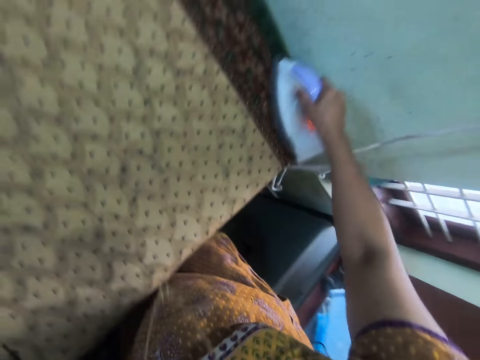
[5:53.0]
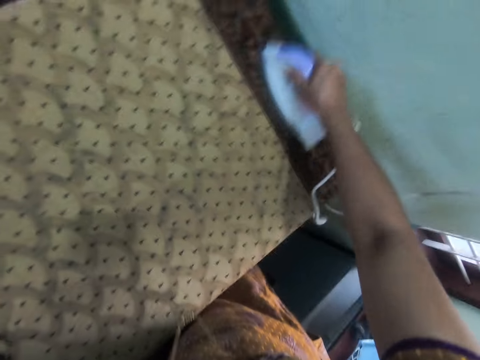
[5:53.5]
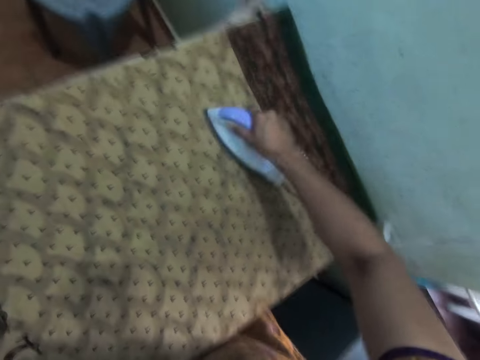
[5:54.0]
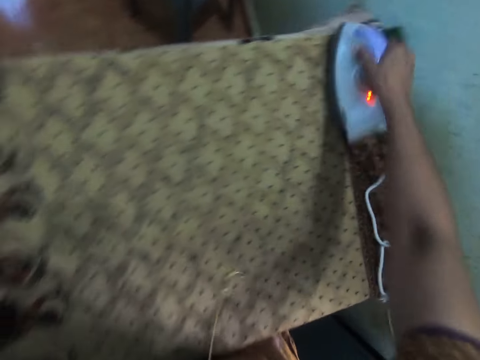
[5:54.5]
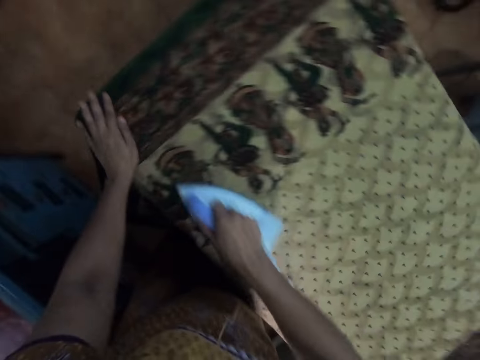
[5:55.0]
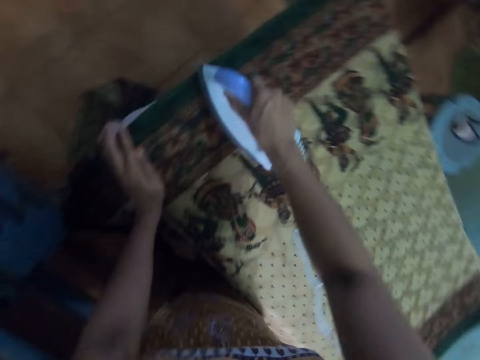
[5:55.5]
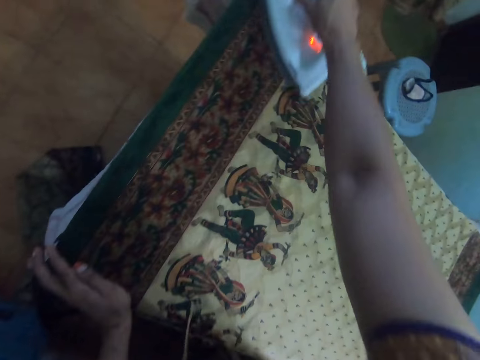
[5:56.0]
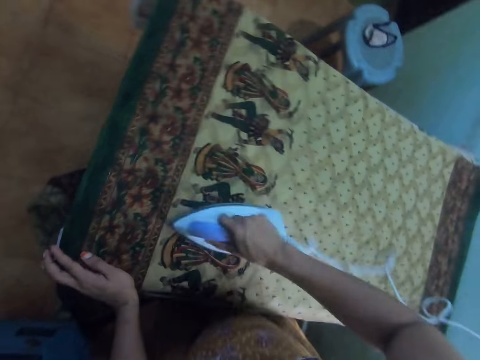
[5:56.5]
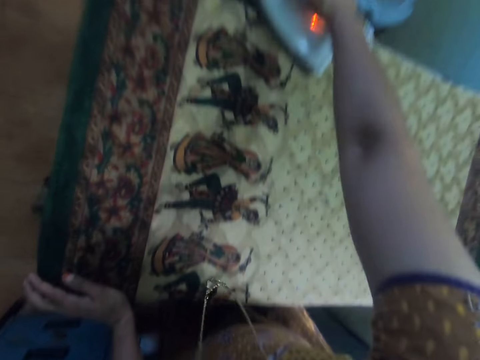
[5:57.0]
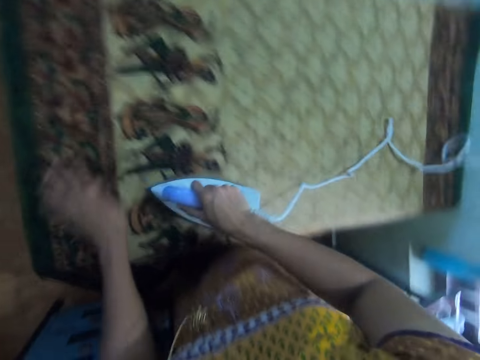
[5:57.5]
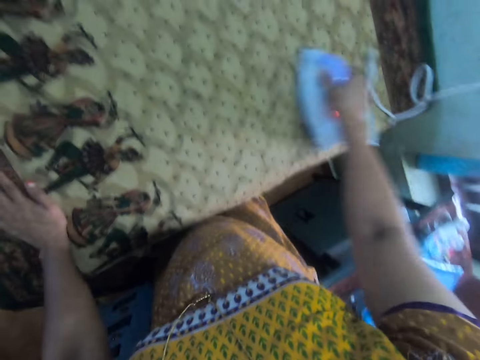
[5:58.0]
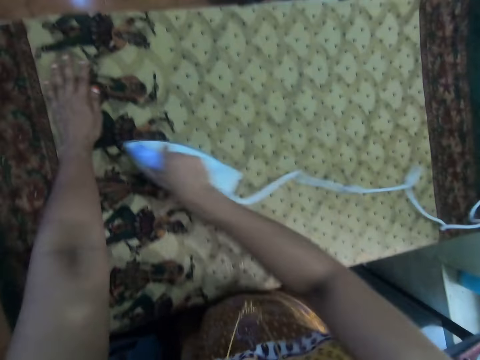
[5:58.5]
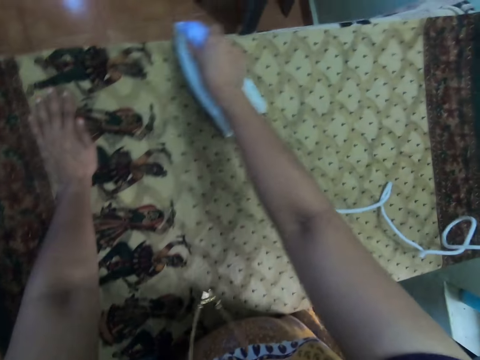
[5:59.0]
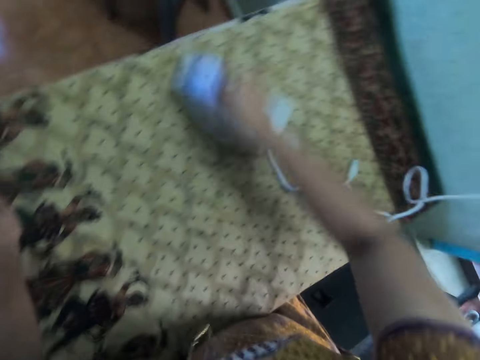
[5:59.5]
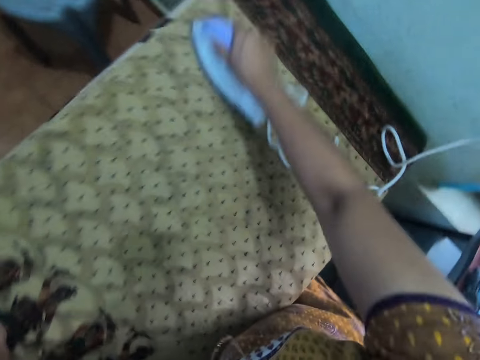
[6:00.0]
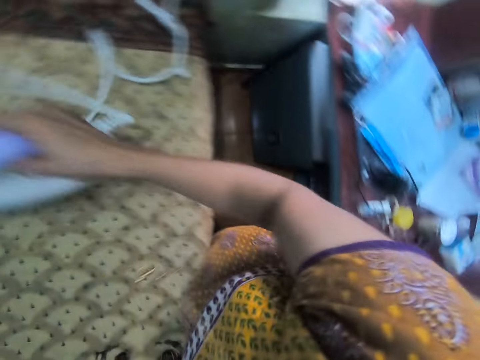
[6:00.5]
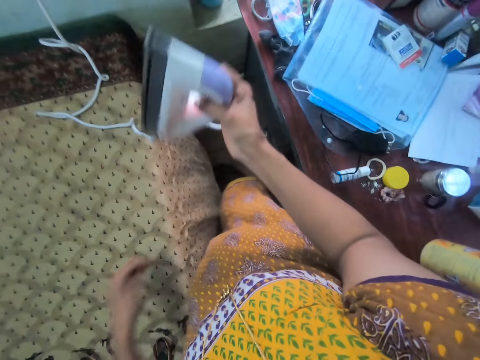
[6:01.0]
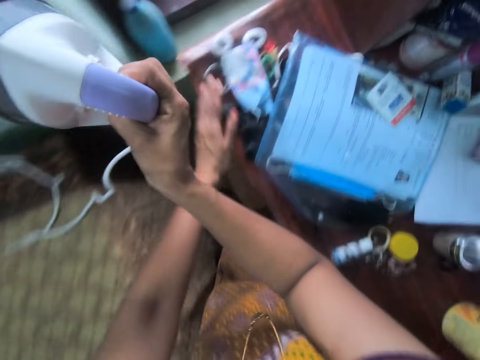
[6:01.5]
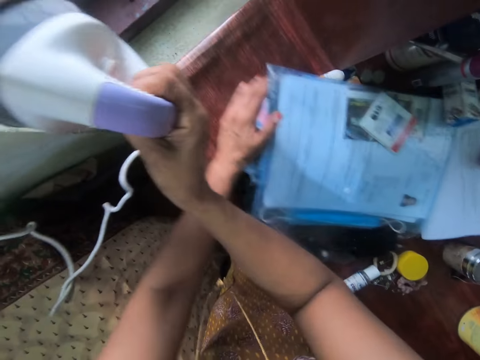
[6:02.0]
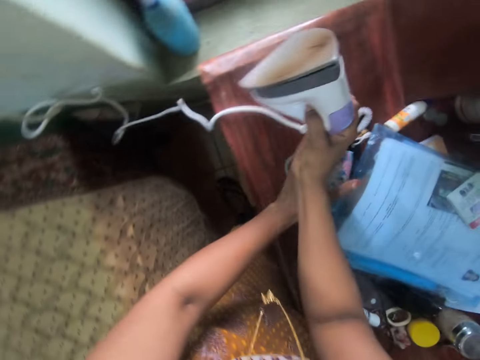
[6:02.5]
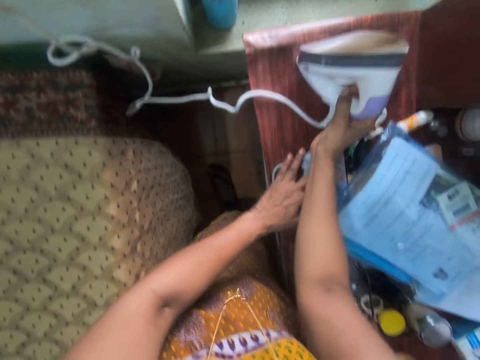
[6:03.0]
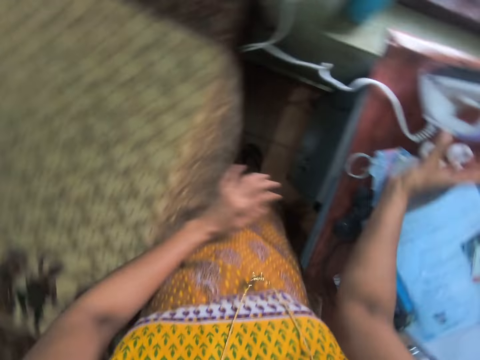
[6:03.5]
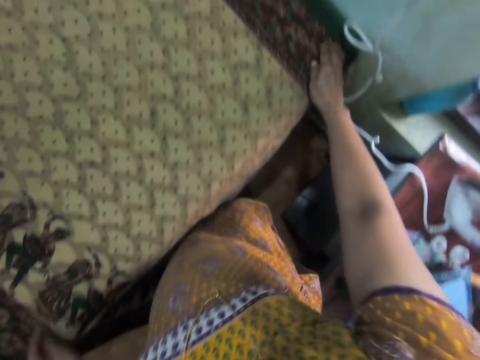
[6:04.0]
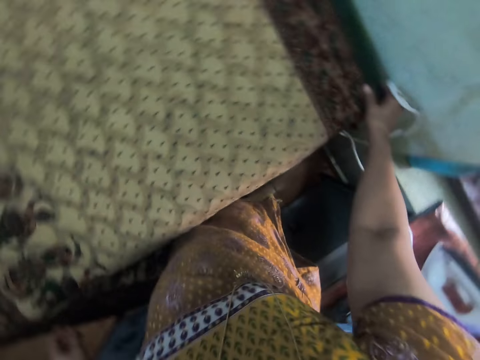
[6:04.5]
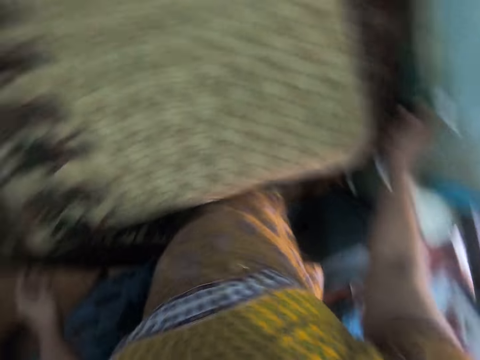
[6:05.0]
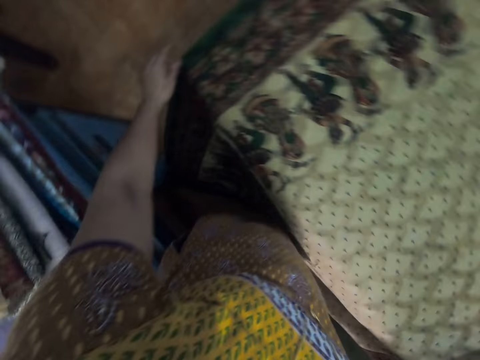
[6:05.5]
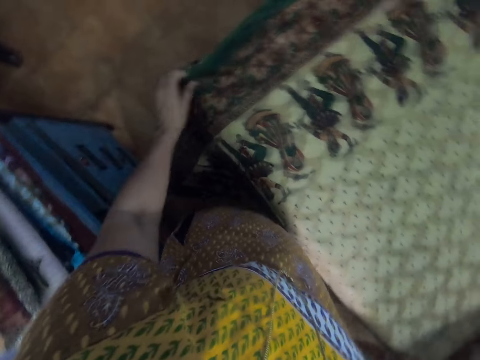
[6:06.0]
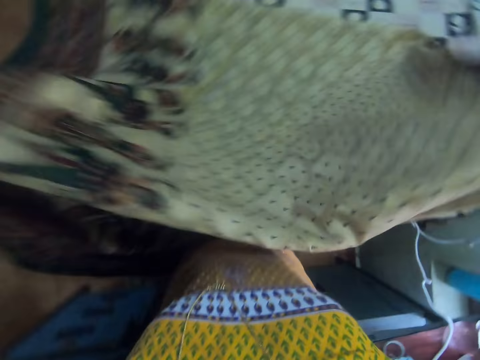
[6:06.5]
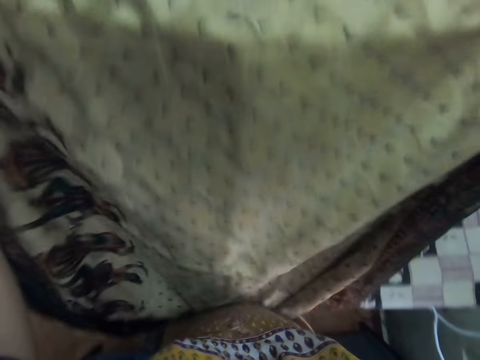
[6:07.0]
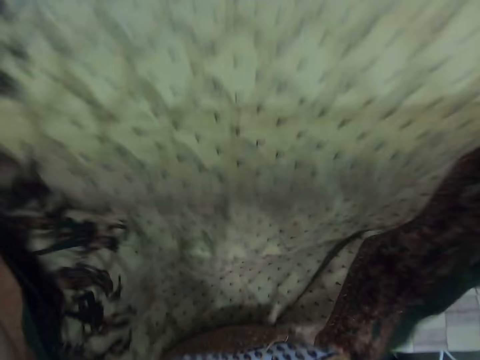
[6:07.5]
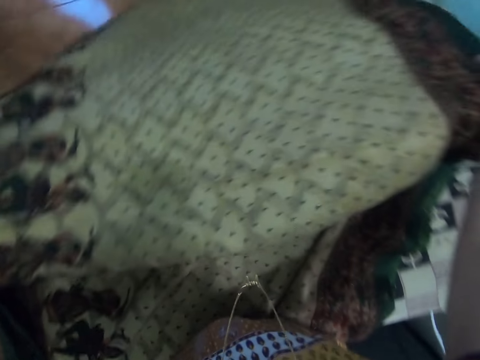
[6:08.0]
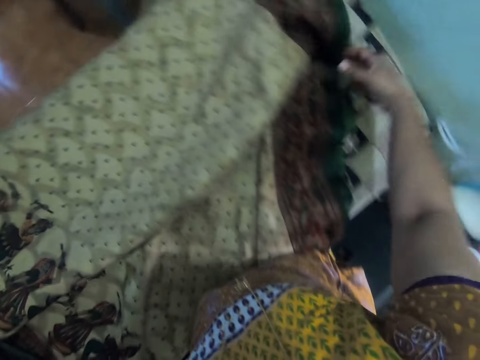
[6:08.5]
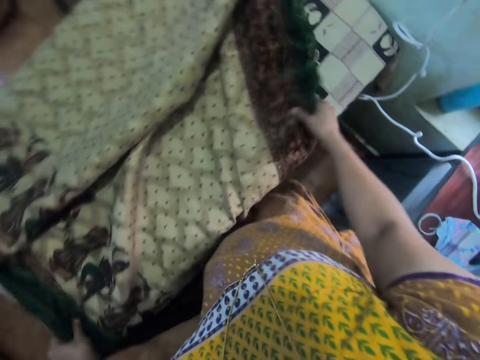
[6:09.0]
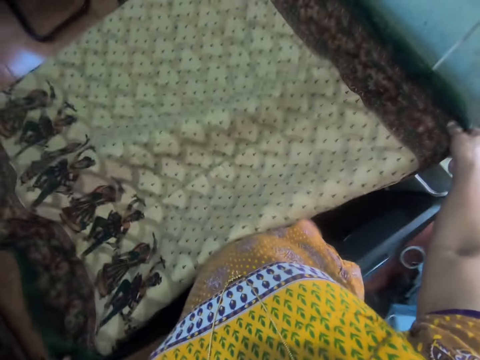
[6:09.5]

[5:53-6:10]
The camera wearer moves a hand repeatedly. They push the items on the table. They place down the iron box on the table. They stretch the cloth. They hold the material, hold the material with both hands, pick up the material, put the material on the table and adjust the material.

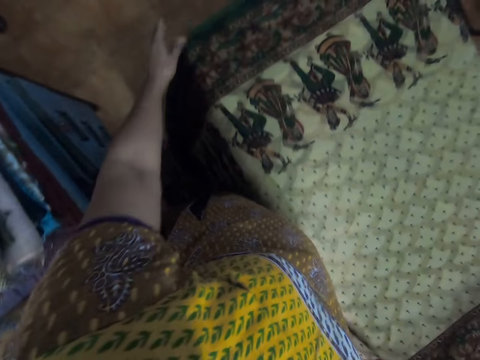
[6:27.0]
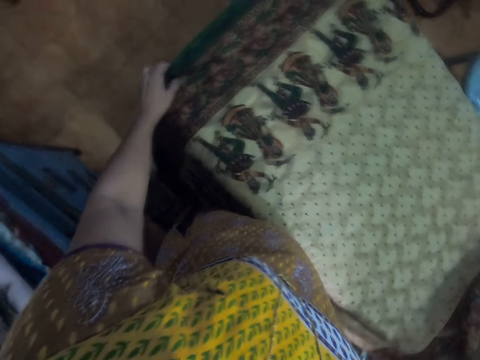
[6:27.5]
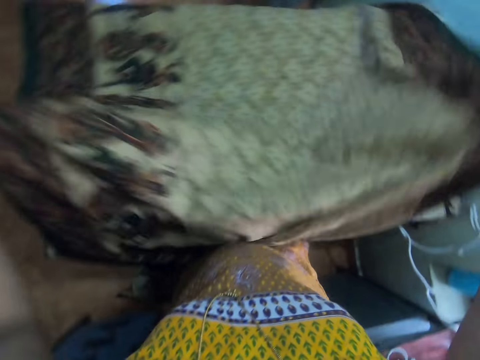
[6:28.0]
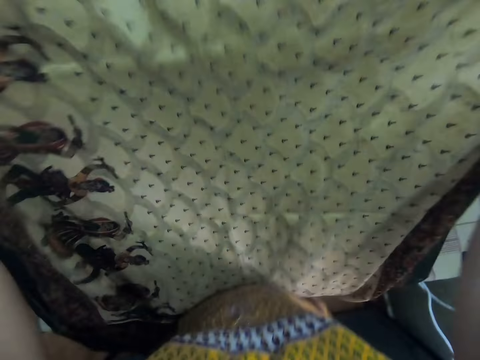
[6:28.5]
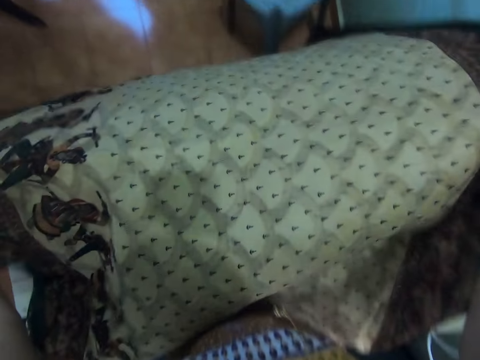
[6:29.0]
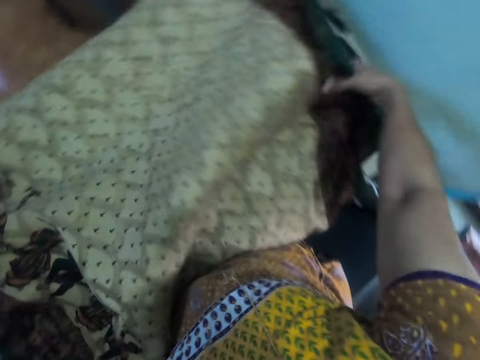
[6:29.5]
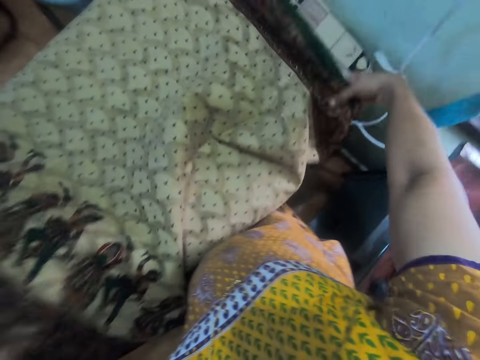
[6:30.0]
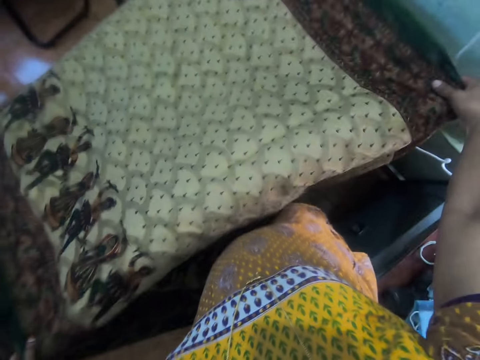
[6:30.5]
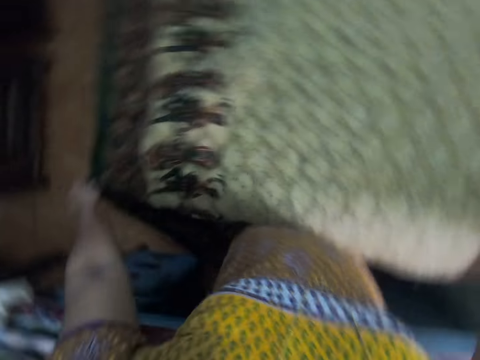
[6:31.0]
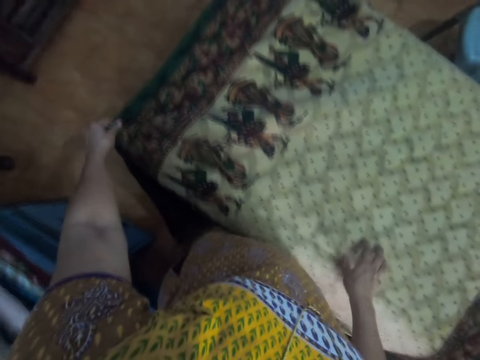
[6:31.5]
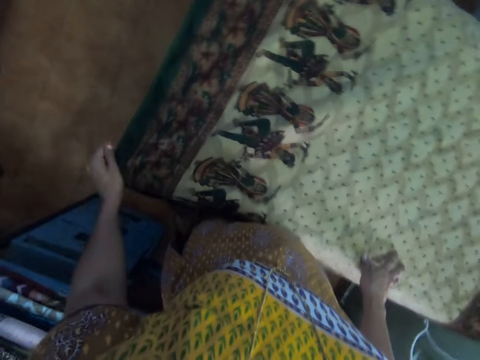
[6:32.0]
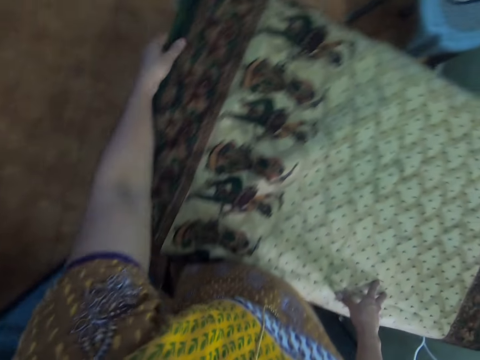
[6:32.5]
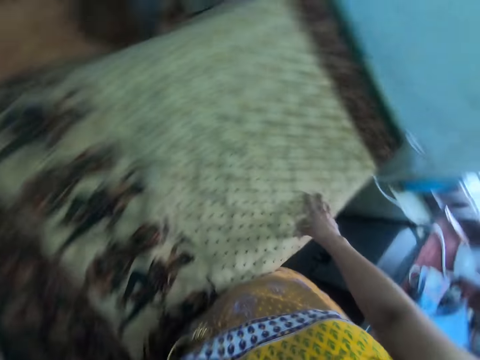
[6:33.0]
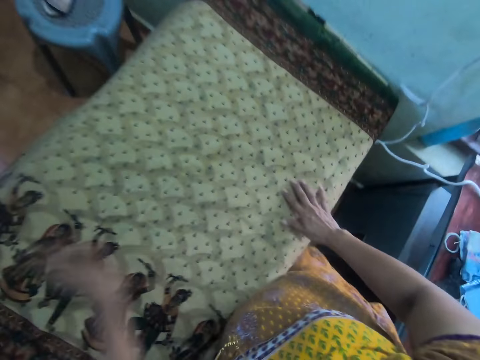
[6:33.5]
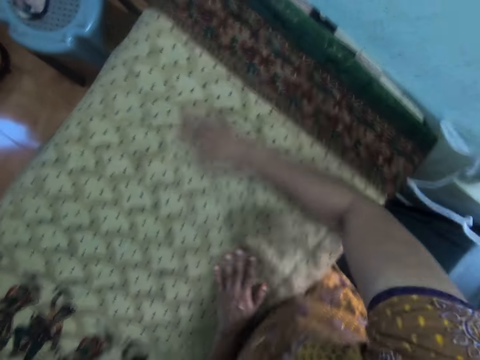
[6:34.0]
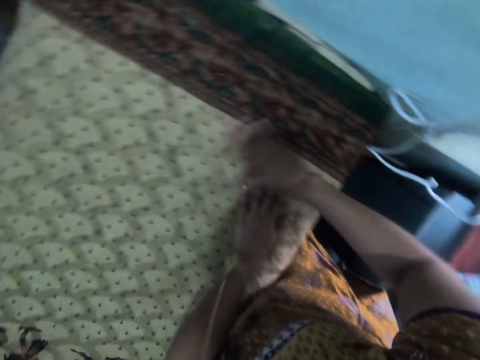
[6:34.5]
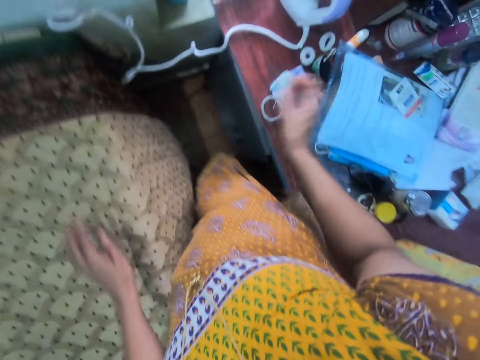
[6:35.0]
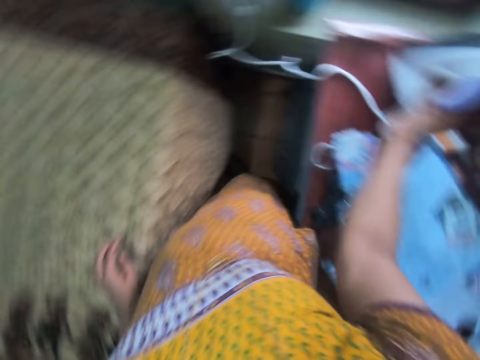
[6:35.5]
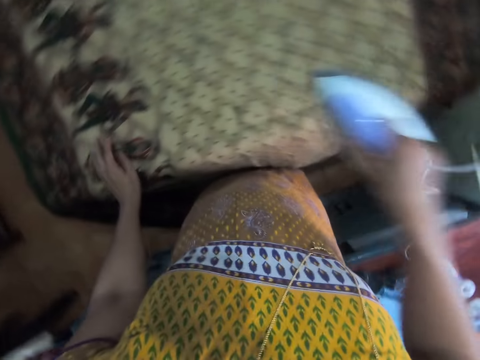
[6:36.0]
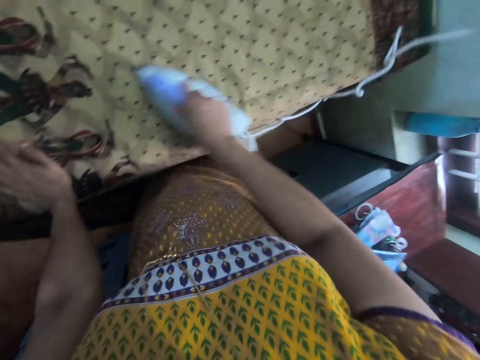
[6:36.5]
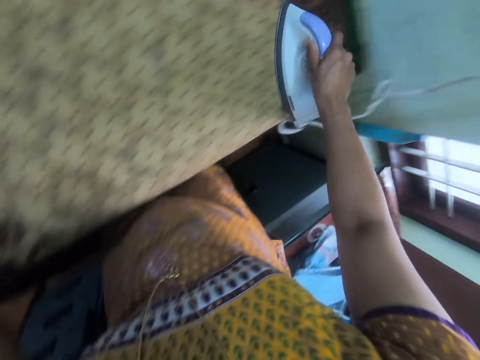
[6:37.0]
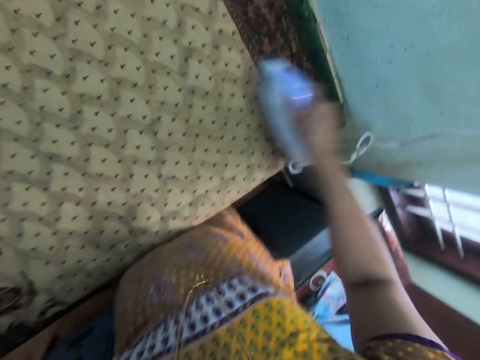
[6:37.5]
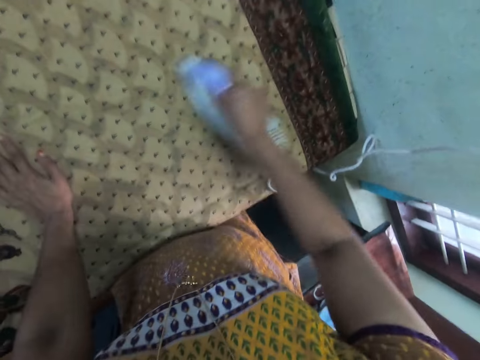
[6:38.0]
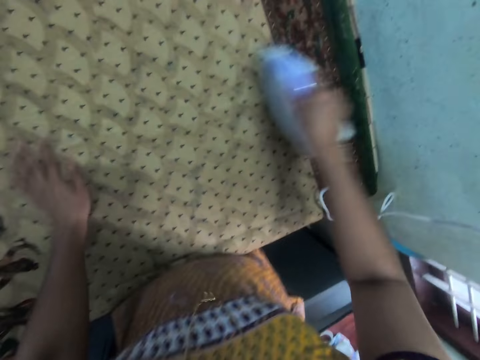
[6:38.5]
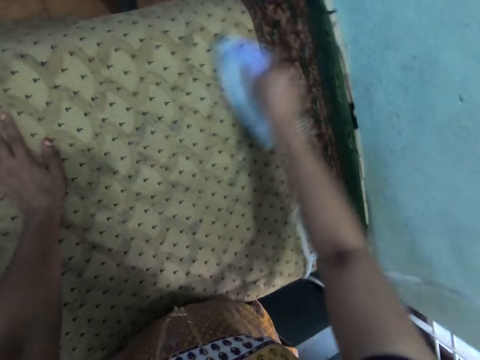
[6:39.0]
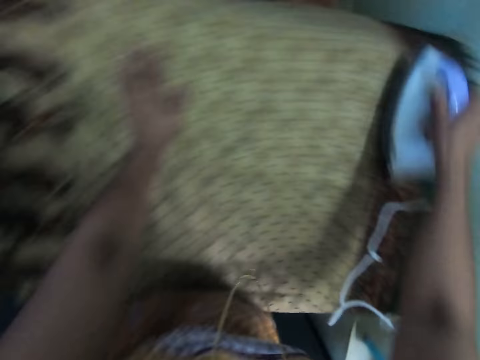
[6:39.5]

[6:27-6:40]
The camera wearer holds the material with both hands and moves the material. They rub the material with the right hand. They pick up the iron box. They iron the cloth. They move a hand. They move a hand again.
